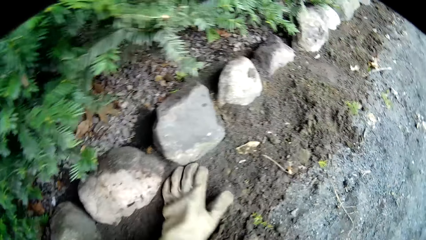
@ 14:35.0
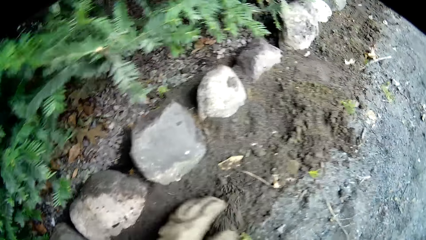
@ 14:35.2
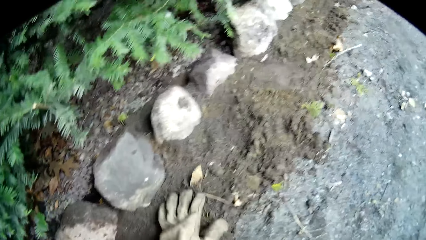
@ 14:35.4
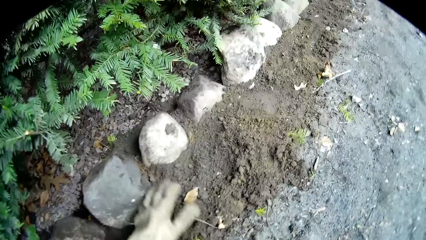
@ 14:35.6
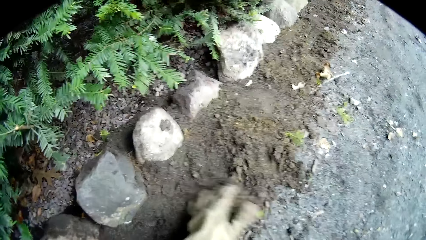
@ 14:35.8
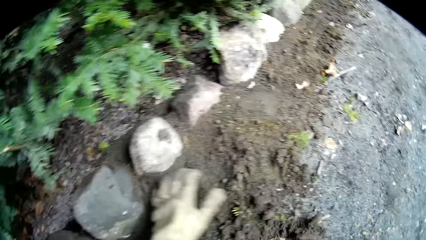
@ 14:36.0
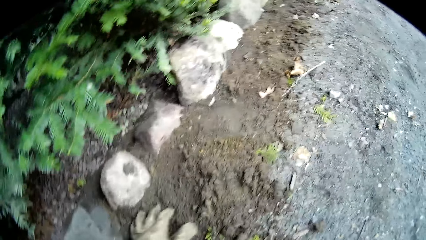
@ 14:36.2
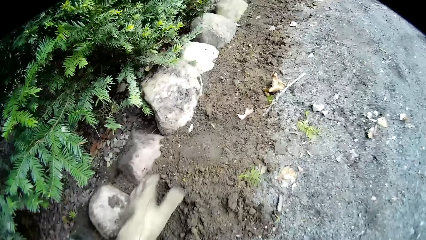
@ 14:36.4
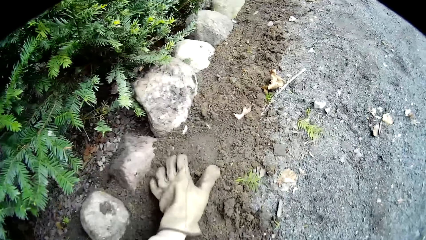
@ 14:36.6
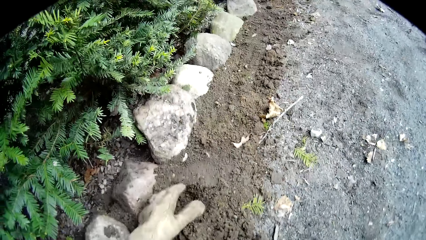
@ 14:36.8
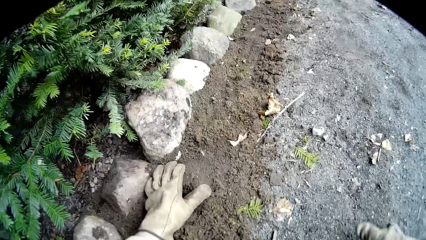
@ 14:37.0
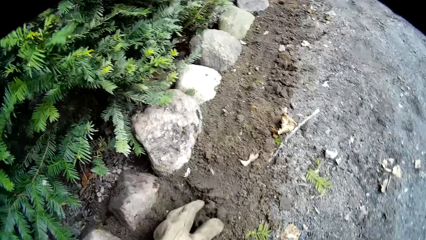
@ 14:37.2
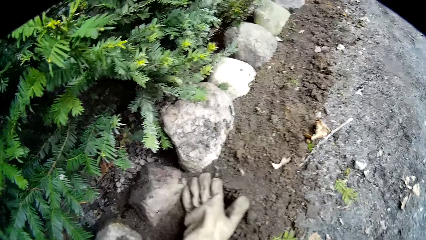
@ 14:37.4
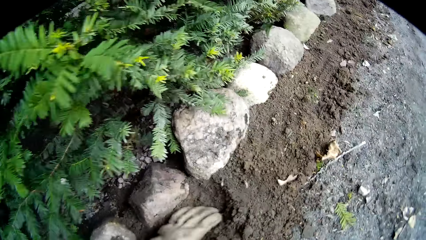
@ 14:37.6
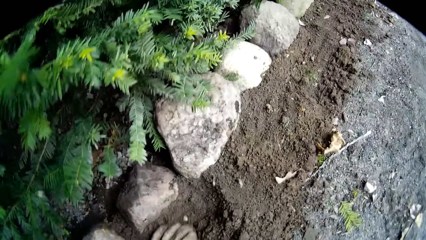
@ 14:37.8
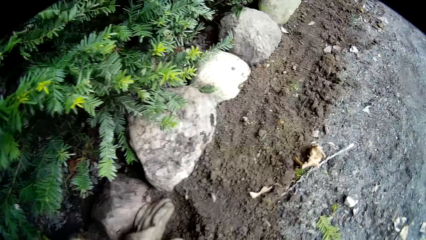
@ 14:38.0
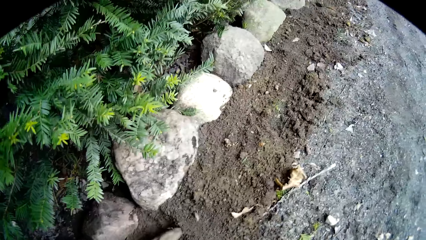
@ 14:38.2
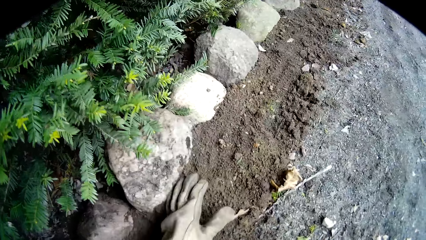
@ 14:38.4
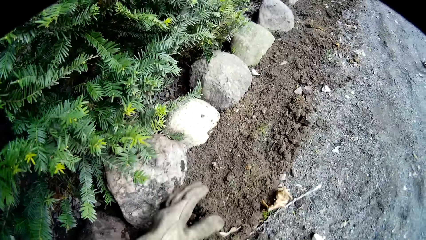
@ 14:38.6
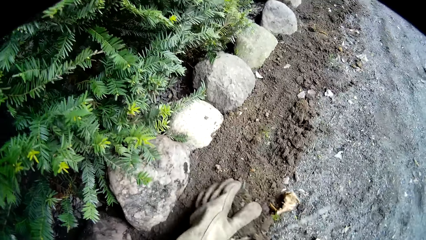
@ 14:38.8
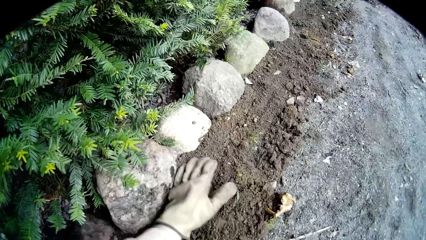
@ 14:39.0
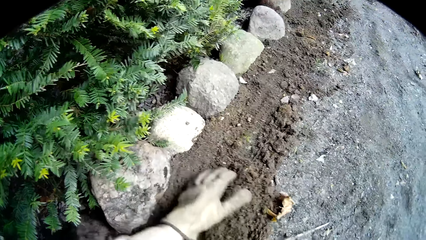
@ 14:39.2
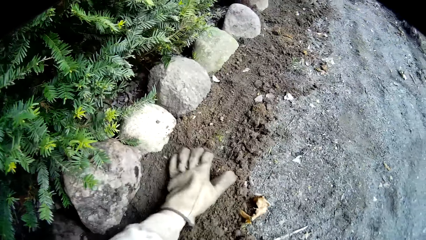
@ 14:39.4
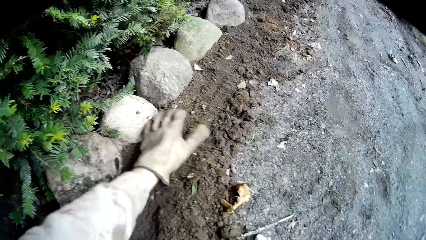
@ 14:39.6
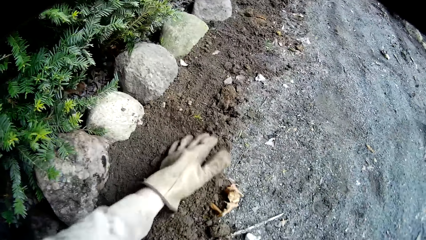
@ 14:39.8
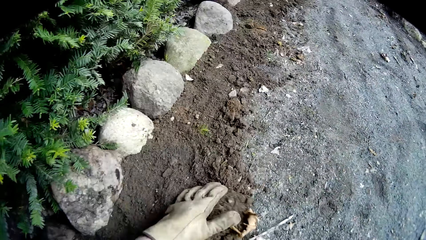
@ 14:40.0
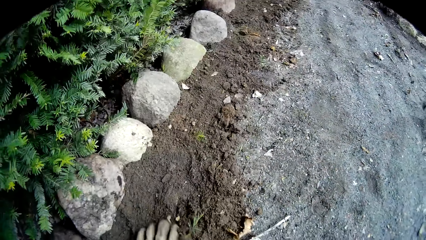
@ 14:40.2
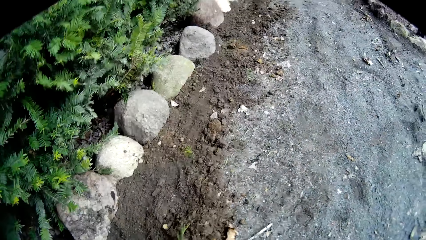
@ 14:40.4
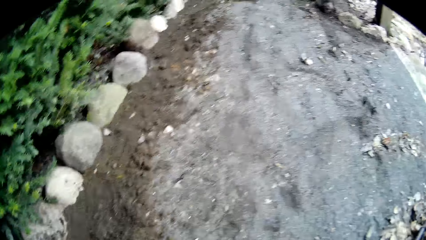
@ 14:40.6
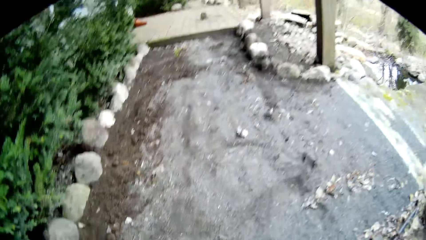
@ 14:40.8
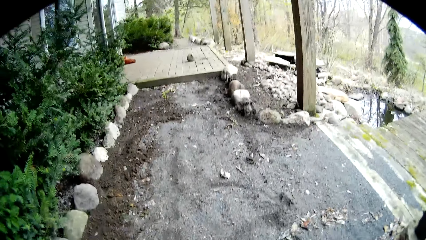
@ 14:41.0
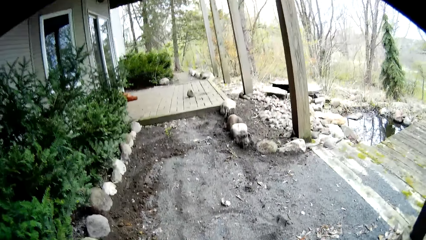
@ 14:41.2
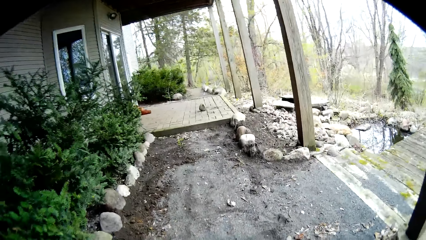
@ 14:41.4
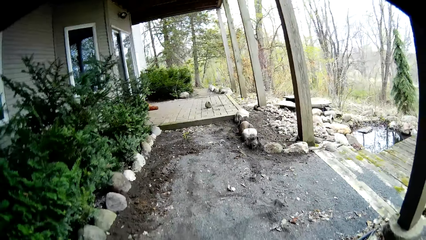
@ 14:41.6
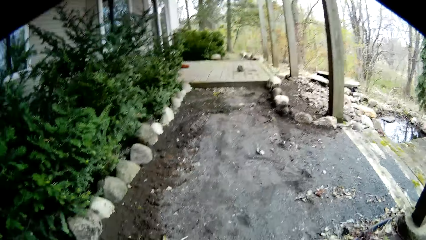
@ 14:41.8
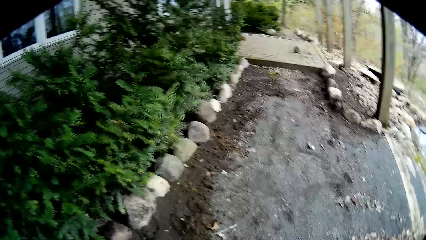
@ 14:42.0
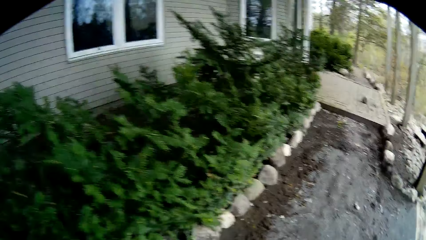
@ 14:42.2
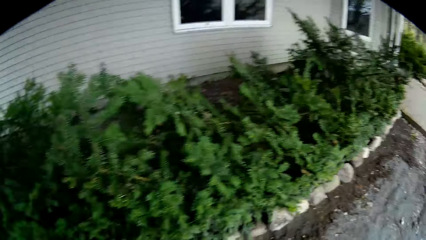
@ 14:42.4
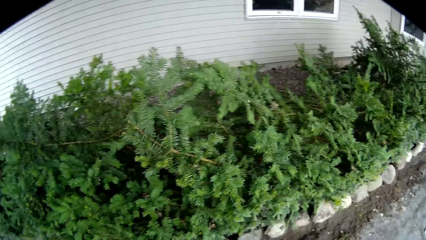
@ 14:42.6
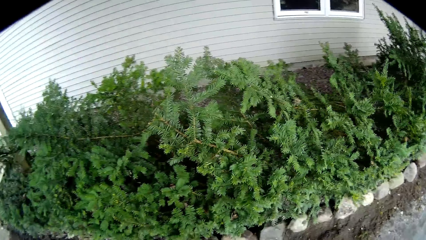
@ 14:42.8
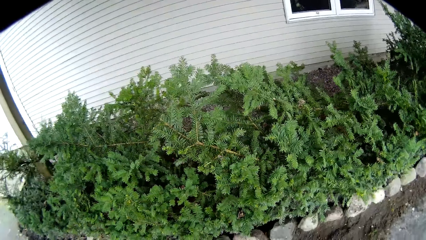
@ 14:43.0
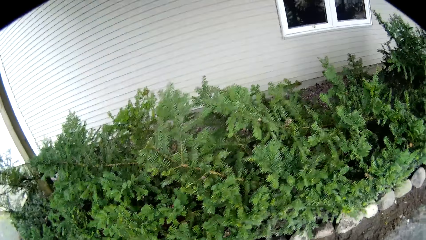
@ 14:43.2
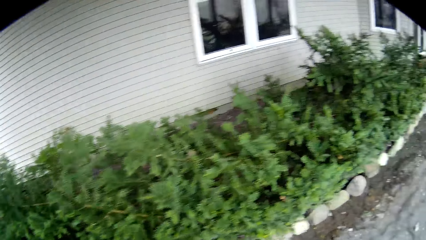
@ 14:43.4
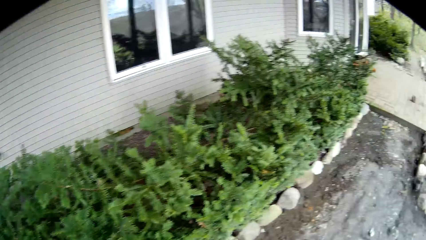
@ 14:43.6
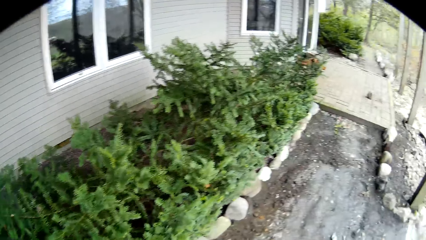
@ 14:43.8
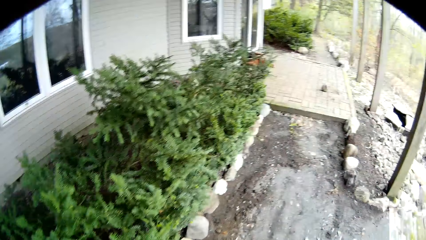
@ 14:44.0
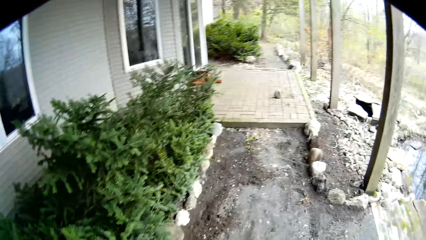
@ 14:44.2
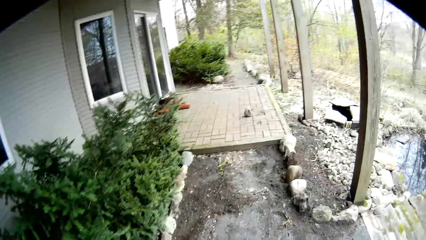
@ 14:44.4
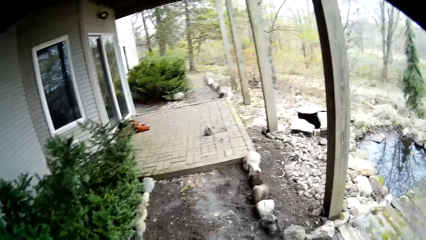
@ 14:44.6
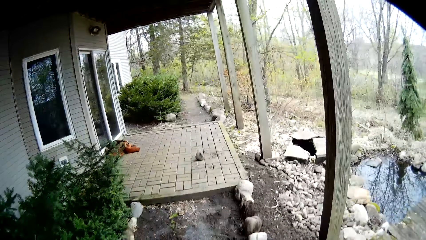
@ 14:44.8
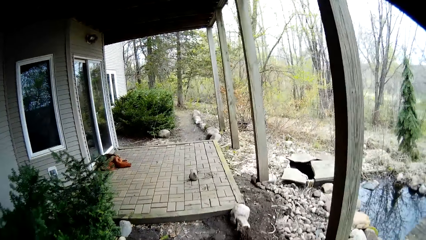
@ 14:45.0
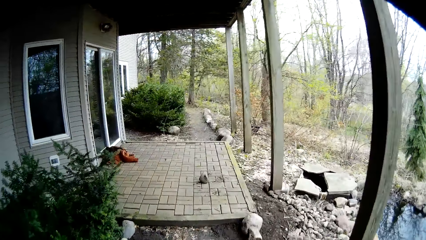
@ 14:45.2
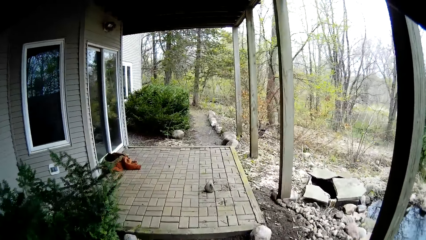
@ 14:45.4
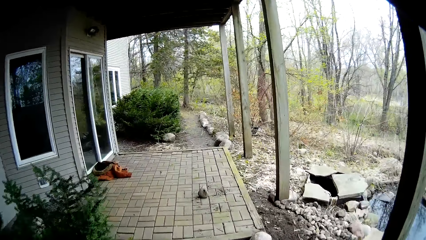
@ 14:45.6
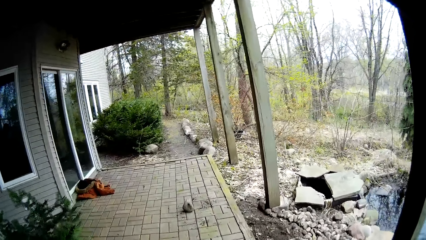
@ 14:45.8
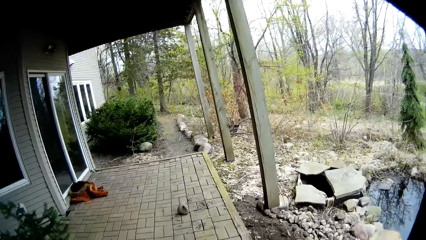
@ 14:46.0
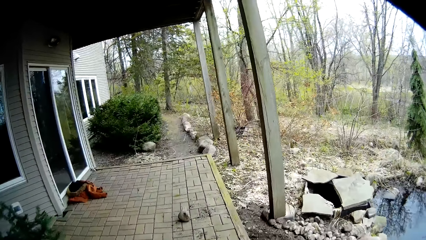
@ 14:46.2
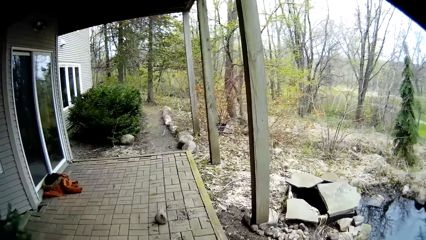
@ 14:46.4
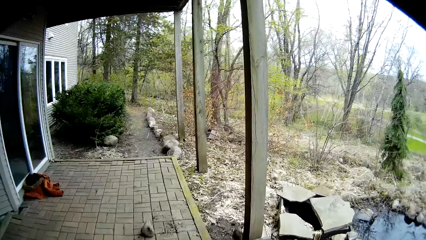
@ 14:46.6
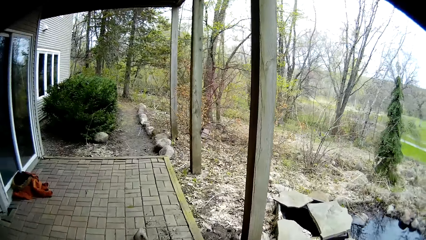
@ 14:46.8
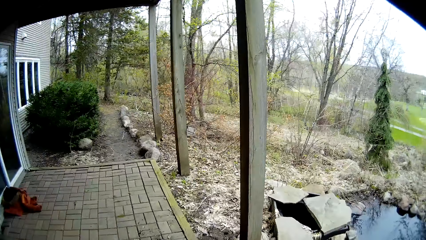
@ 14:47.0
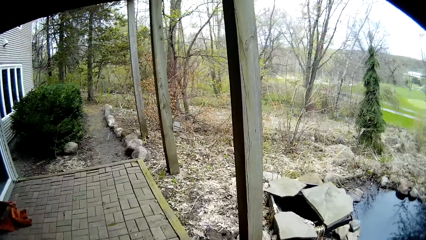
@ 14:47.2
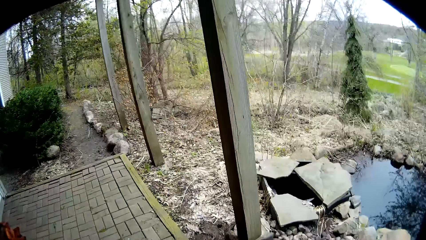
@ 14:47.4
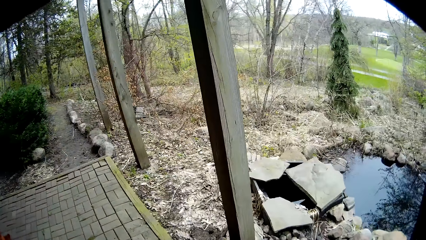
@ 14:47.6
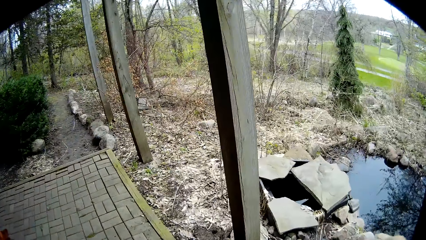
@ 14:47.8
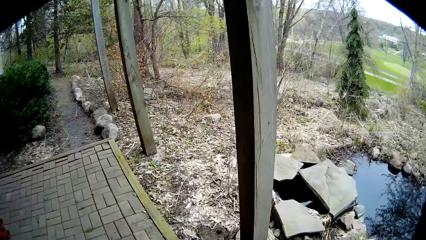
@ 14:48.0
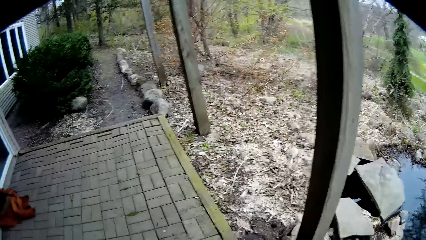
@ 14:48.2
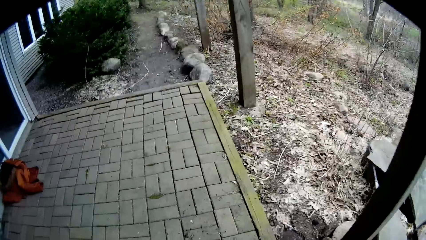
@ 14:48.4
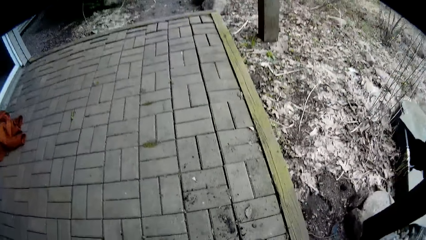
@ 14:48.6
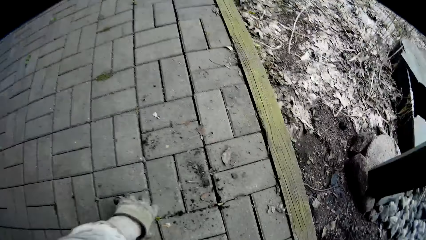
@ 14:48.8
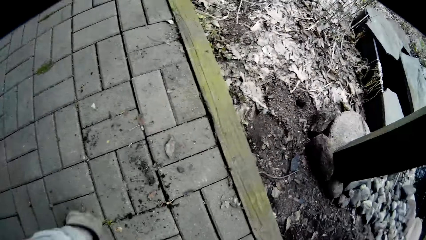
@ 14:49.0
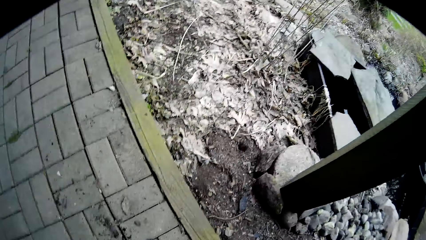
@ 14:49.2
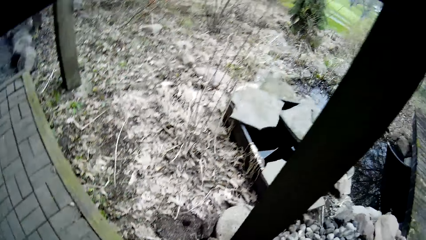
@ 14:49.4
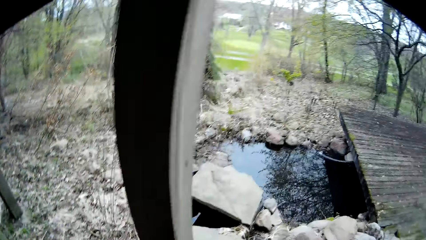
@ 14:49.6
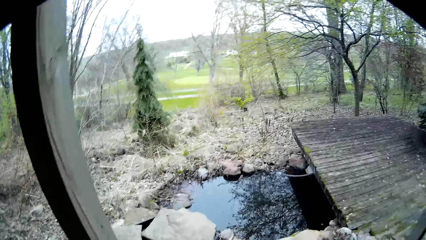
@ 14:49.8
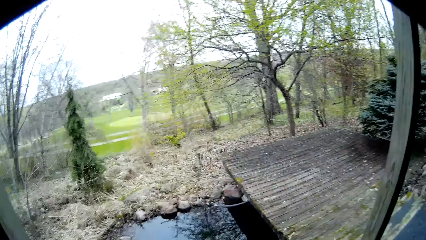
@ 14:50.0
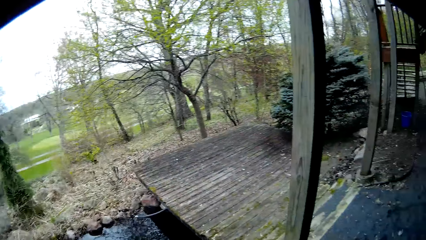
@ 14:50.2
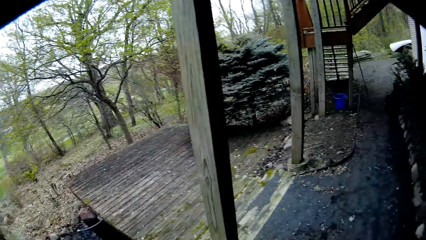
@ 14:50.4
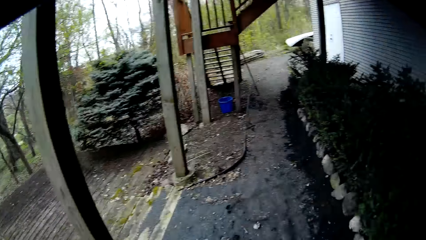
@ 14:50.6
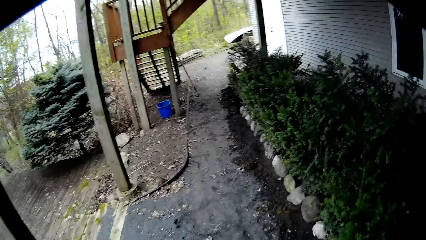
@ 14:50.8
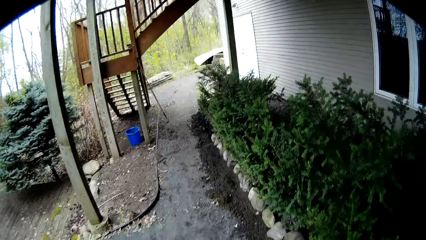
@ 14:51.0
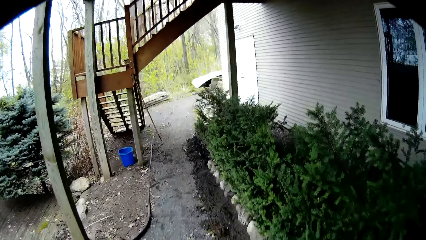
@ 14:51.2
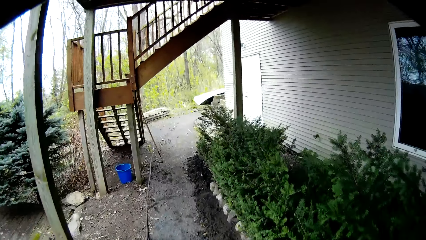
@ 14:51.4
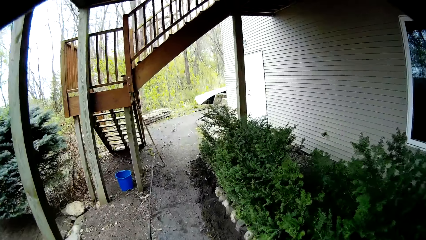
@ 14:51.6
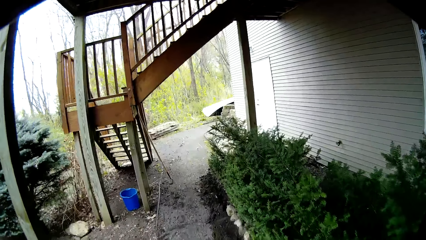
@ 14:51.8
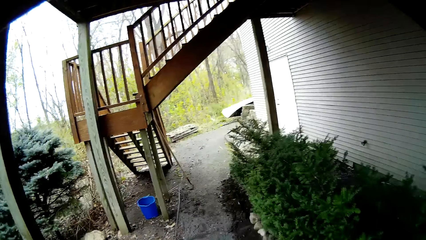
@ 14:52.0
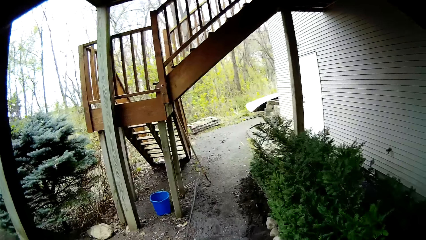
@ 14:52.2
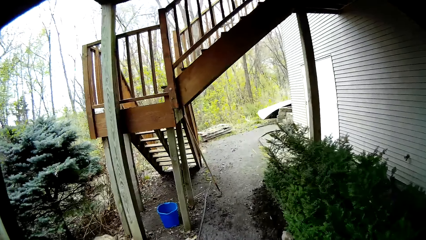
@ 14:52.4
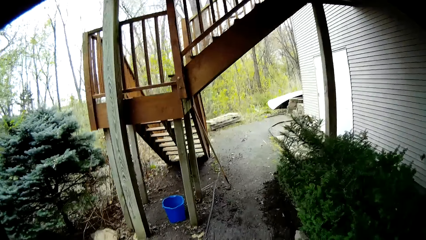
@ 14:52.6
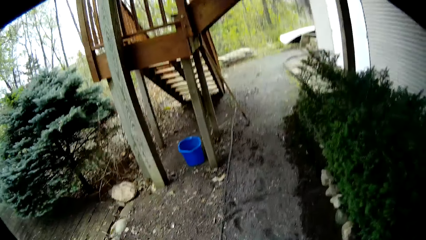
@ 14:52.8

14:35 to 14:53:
The camera wearer walks in the compound. They pick up a stone.
